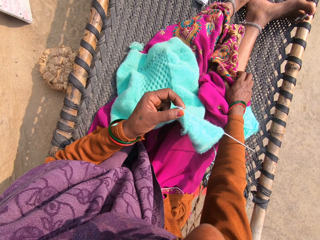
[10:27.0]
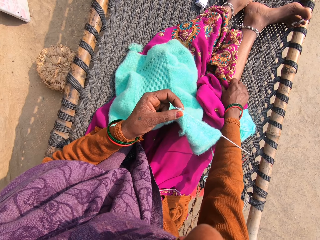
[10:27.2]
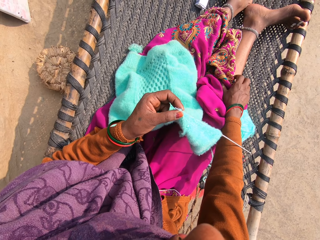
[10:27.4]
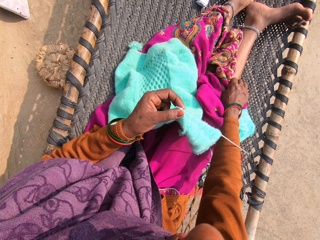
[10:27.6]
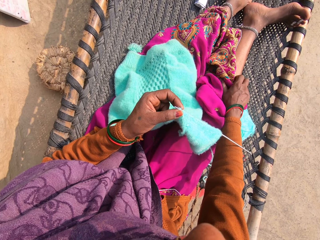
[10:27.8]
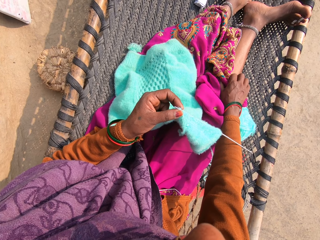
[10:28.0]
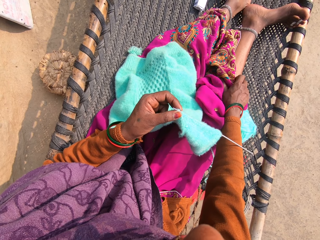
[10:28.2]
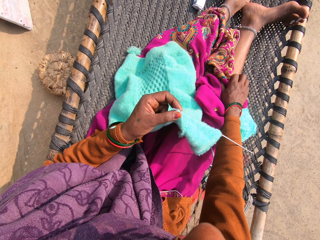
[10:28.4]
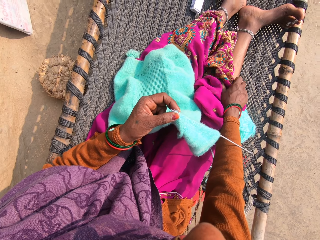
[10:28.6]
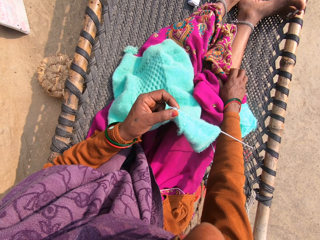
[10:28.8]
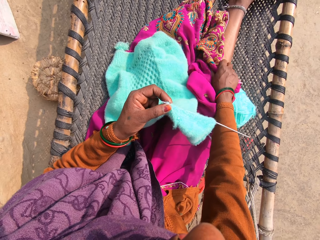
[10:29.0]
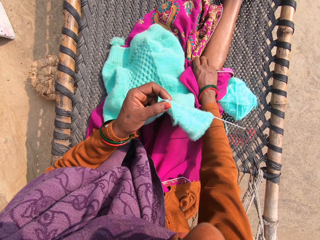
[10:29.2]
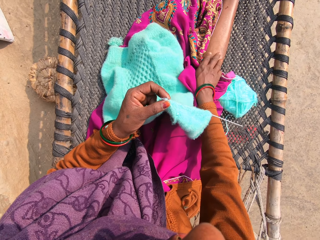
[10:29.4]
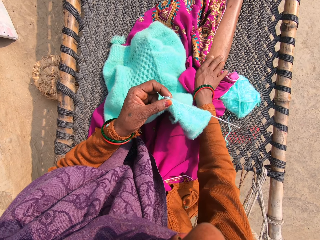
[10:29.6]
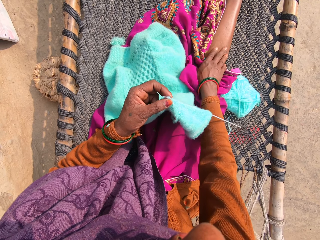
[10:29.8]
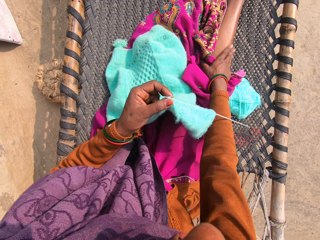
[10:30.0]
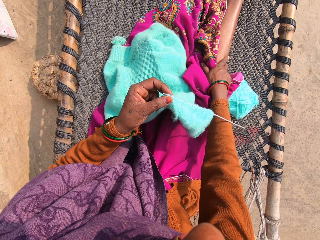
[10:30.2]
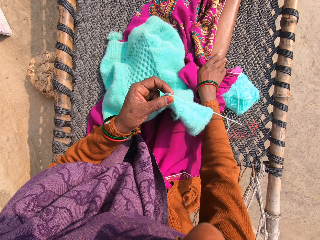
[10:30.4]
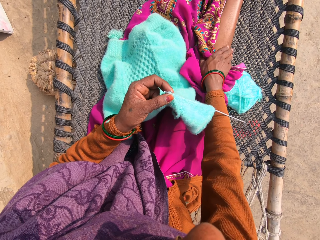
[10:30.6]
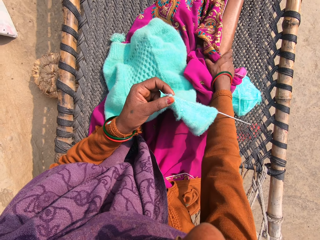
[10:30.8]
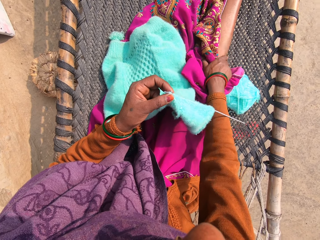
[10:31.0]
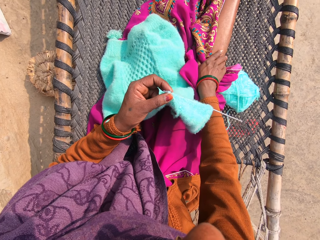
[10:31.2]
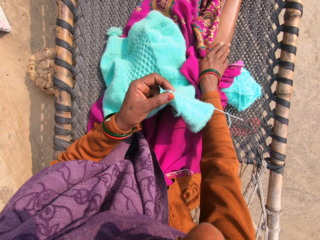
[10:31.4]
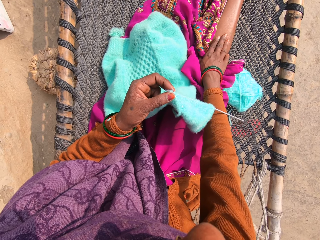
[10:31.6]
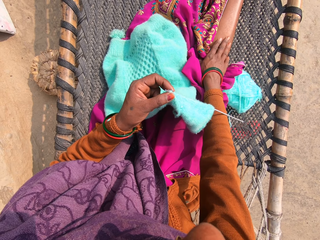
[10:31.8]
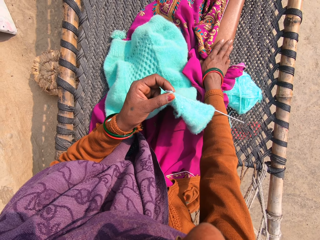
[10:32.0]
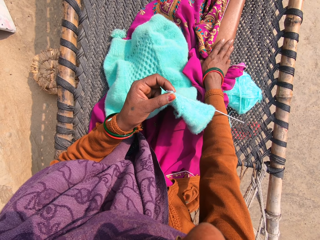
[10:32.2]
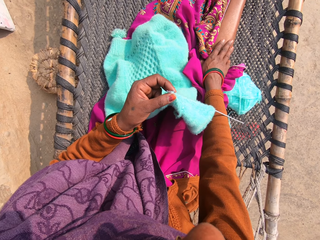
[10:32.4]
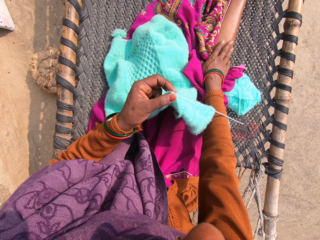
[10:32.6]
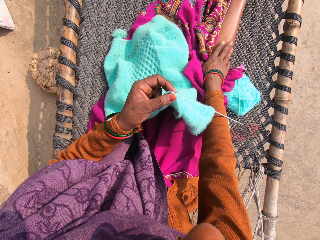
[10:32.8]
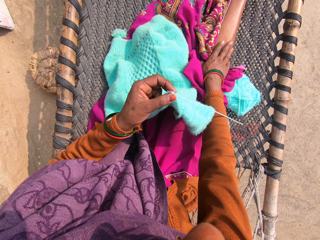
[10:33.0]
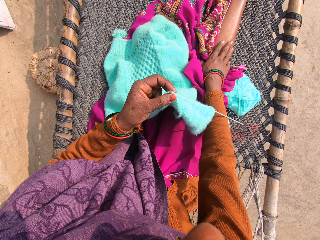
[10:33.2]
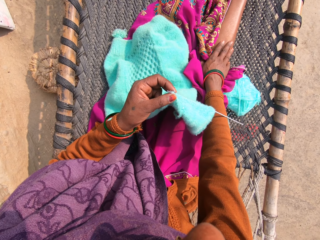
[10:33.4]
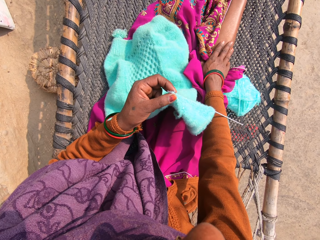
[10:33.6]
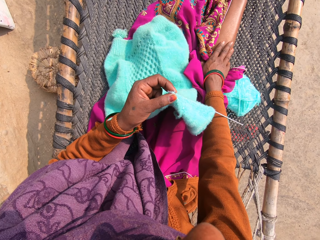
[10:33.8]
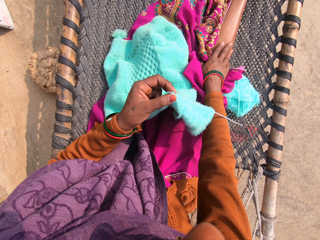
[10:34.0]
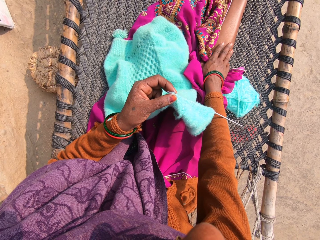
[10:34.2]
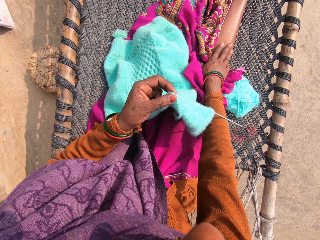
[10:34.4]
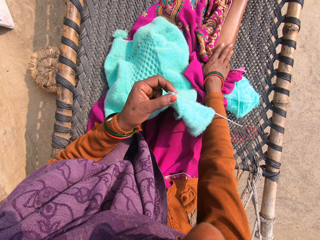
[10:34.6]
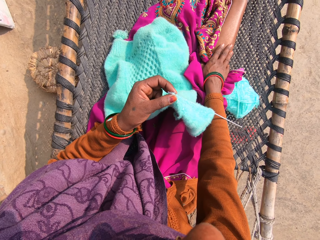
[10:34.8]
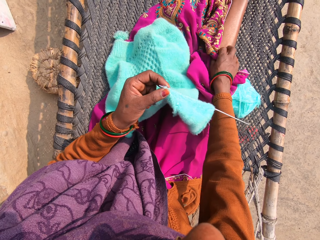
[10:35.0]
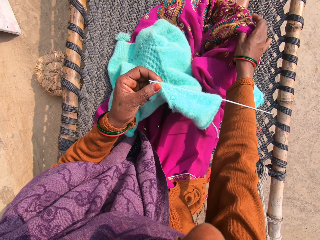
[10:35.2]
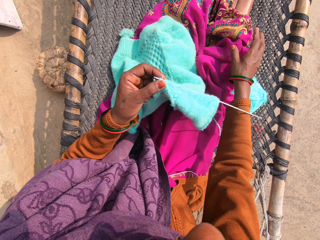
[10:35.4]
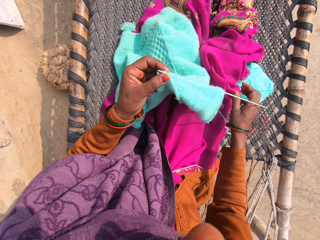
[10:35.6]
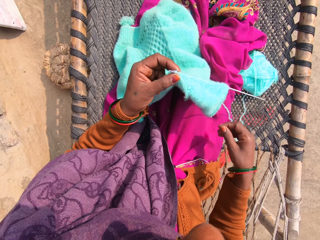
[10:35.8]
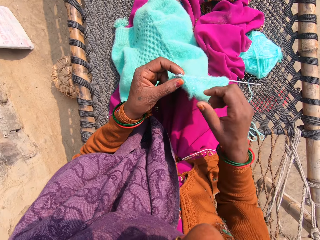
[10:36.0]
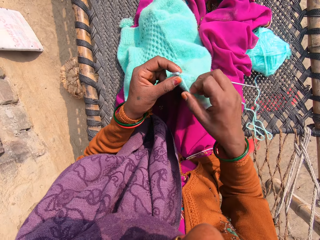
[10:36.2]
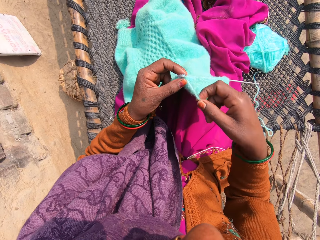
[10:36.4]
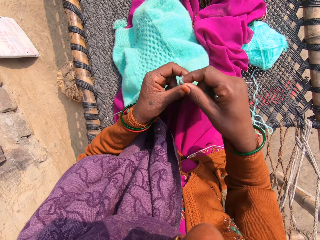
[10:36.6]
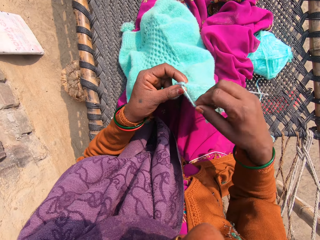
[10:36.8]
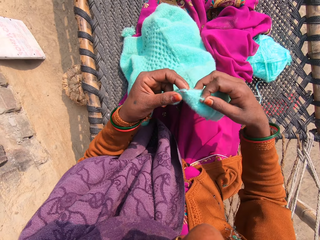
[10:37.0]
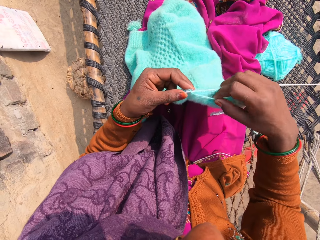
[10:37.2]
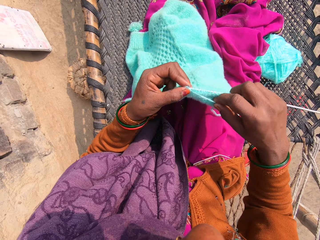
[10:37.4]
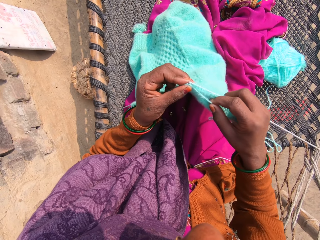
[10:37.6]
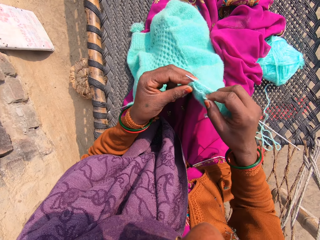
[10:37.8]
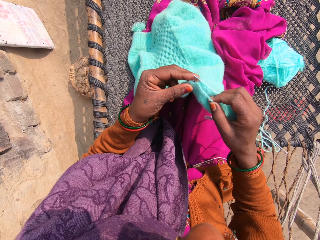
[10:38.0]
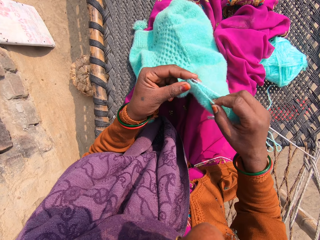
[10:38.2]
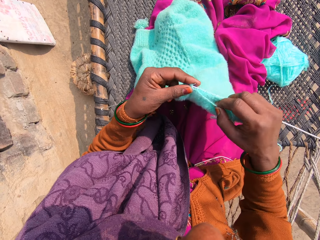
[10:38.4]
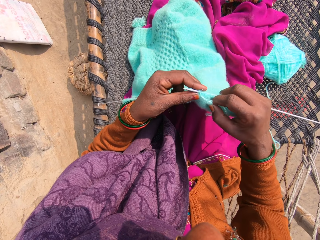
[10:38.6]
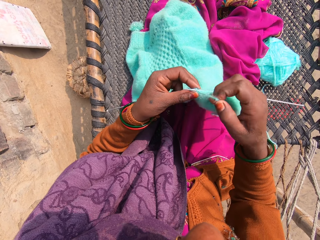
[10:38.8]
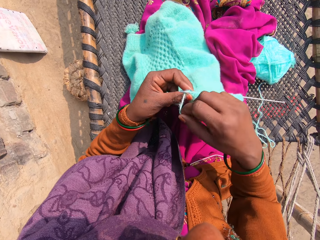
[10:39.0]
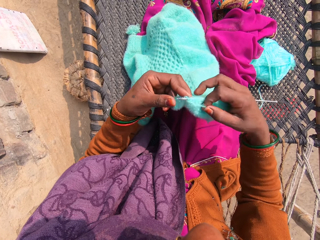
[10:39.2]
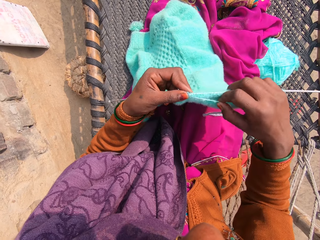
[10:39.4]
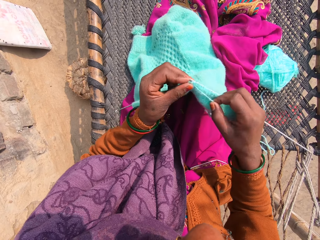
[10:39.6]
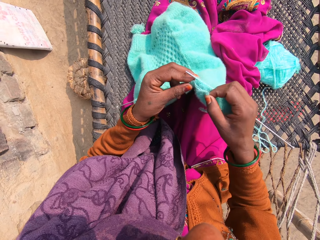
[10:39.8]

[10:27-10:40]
The camera wearer makes a sound with her voice. She covers her right leg with her cloth. She knits the yarn into a piece of garment with knitting pins.

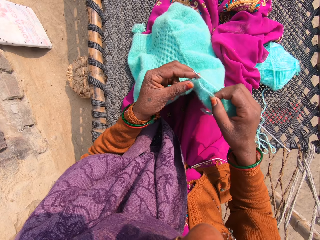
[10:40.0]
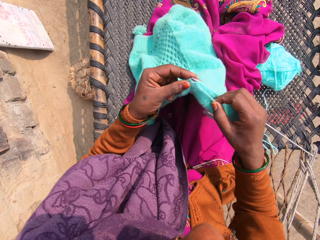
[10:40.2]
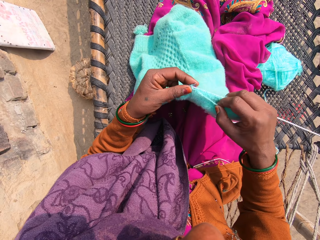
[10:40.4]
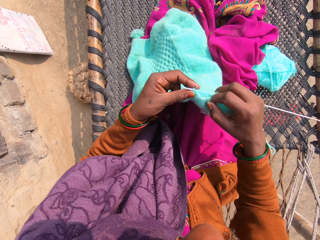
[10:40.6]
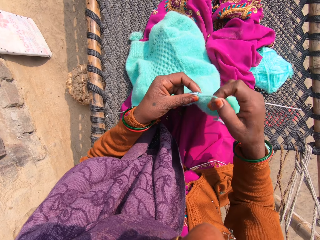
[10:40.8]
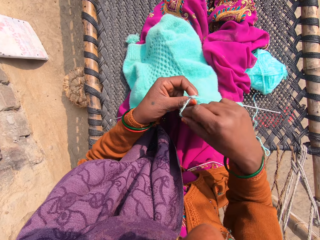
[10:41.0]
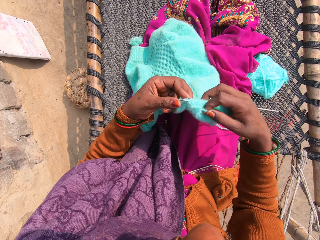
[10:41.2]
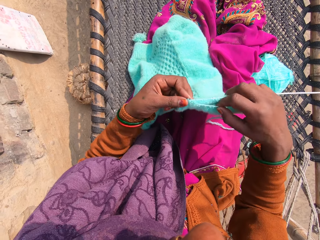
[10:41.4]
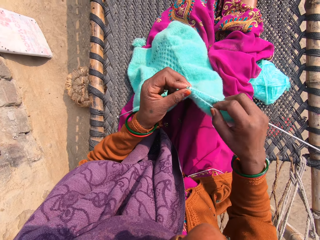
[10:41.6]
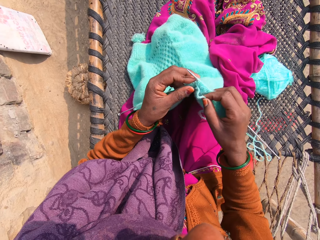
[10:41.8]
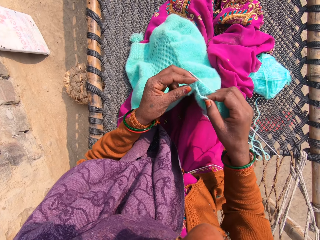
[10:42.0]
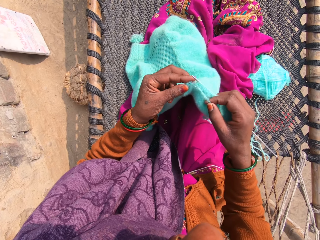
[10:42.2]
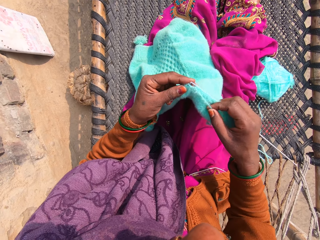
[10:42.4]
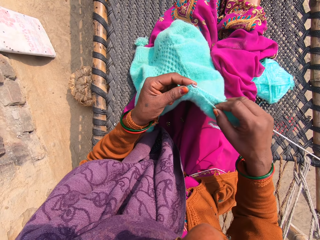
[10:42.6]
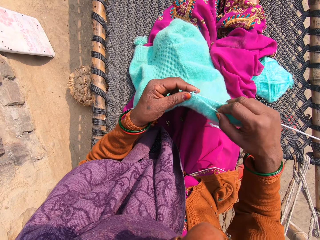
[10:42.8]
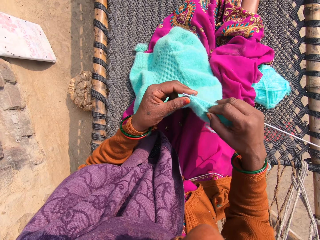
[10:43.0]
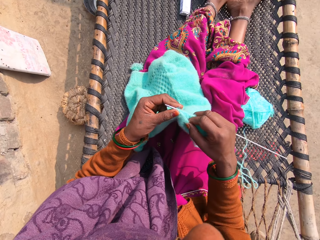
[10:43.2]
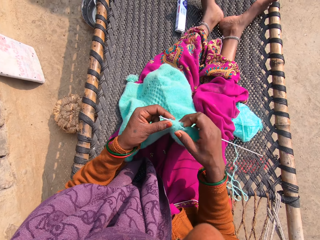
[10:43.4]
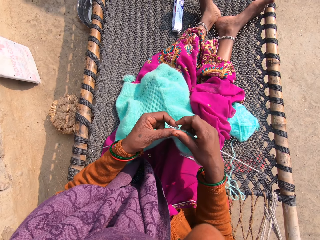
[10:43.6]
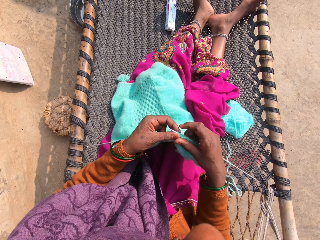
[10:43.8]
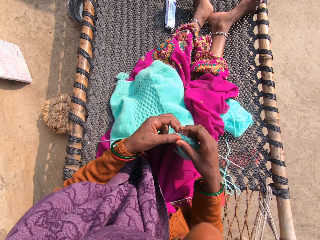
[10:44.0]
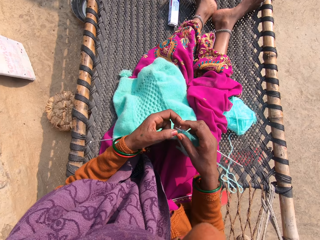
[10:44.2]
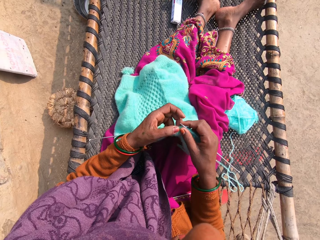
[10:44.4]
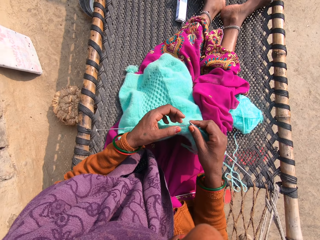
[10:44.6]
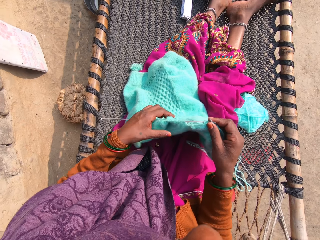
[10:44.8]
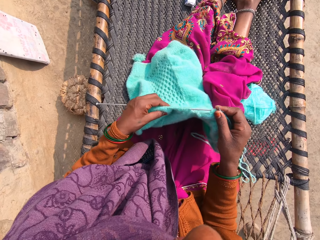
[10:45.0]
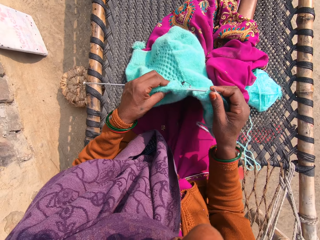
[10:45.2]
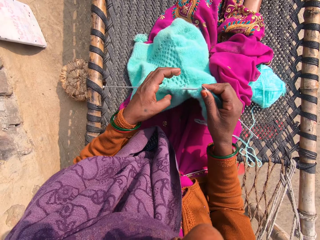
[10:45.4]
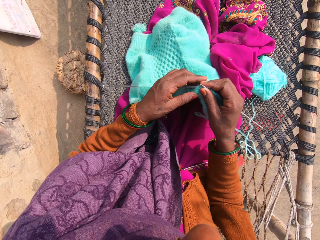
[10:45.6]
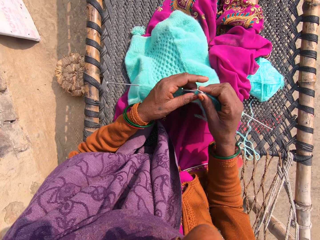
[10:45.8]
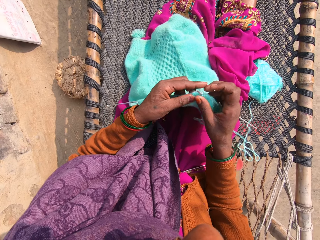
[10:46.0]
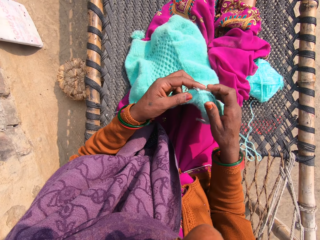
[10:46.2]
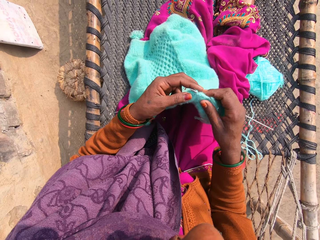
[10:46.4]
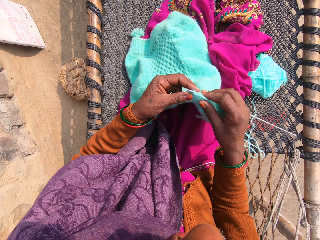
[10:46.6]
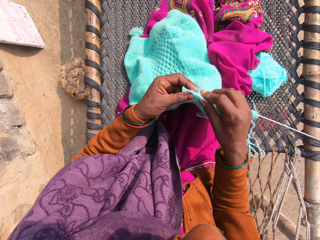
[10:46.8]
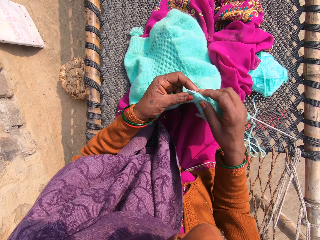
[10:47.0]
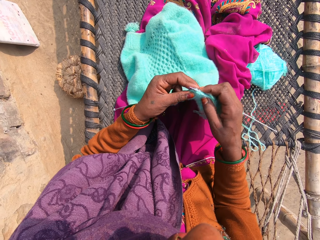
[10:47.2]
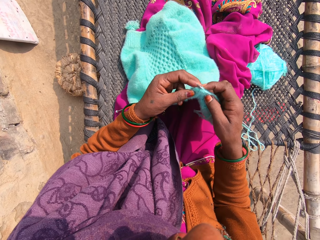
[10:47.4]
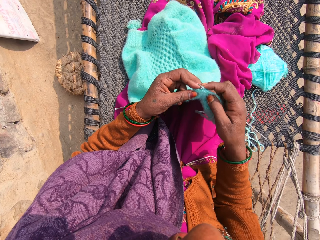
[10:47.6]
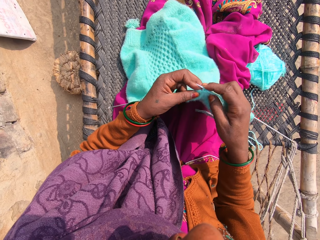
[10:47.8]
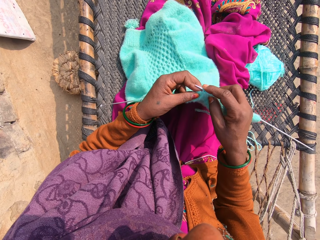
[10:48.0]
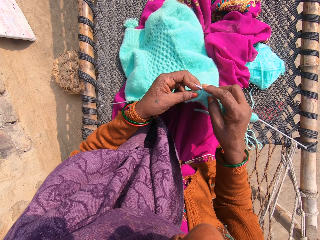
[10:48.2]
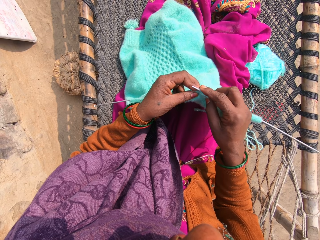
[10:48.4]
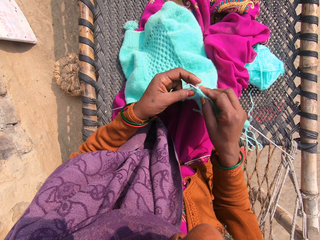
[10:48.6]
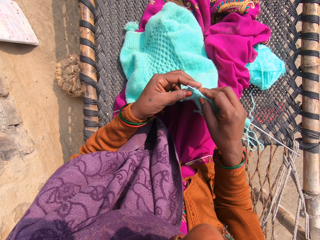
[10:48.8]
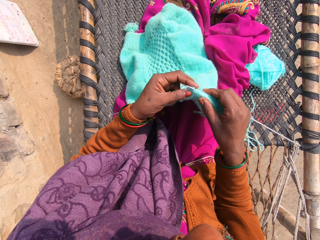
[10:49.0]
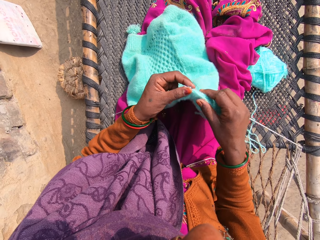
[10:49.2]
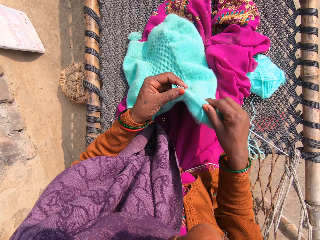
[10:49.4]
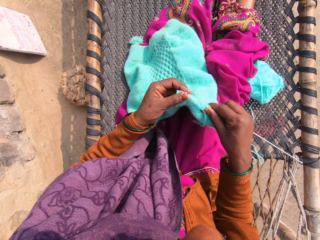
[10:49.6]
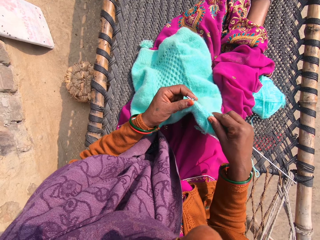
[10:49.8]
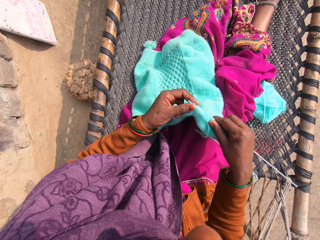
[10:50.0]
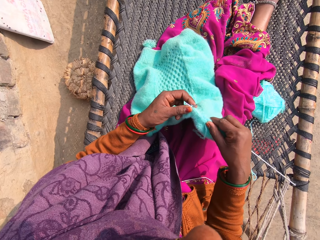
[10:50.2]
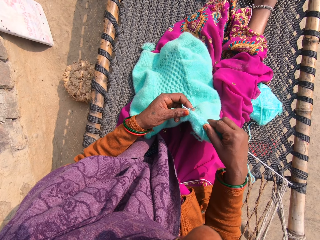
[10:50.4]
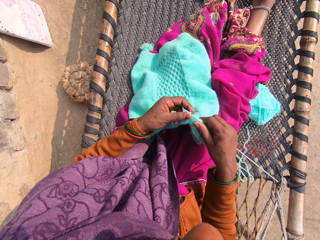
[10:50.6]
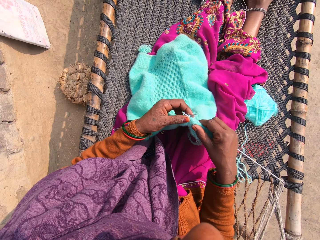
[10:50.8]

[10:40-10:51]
The camera wearer talks with the caller on the phone. She adjusts the piece of garment with her hands. She compresses the fabric.
